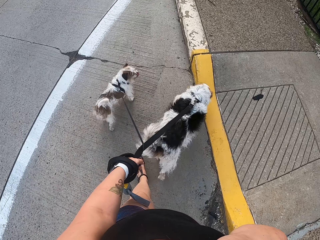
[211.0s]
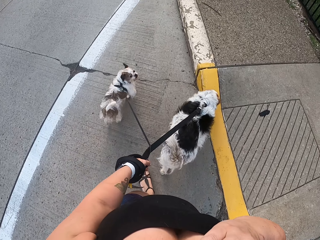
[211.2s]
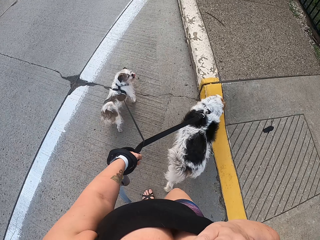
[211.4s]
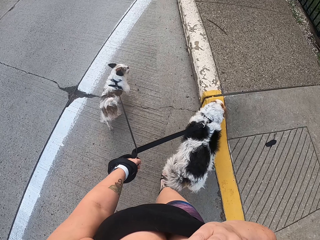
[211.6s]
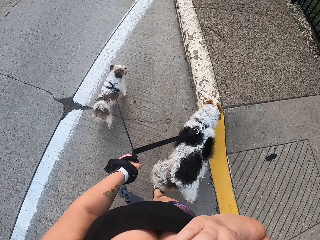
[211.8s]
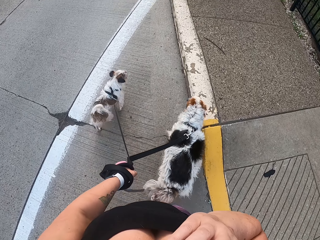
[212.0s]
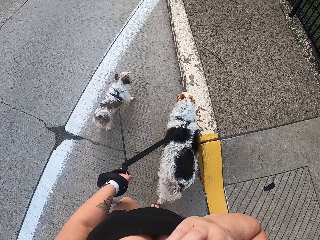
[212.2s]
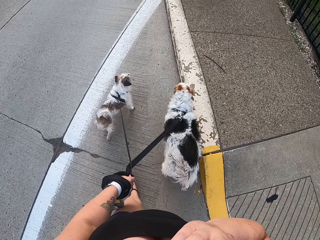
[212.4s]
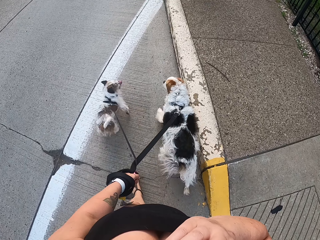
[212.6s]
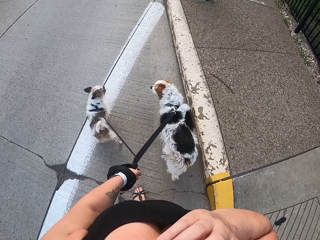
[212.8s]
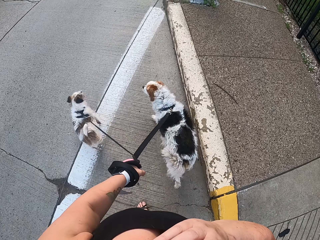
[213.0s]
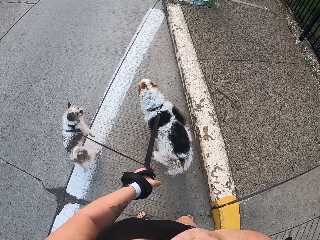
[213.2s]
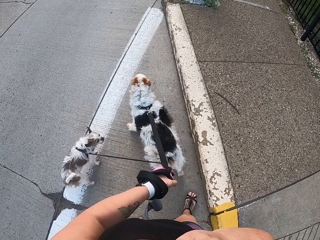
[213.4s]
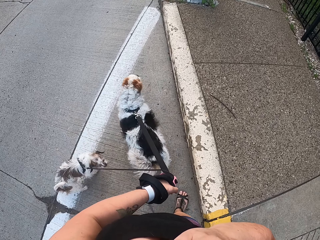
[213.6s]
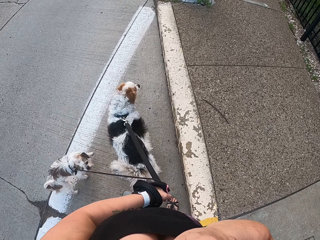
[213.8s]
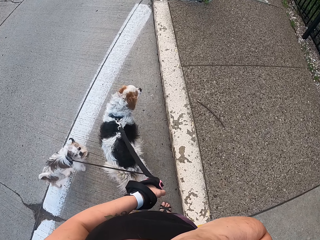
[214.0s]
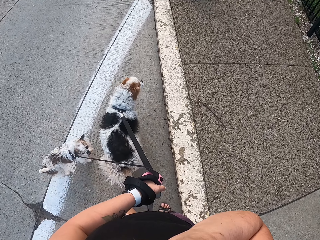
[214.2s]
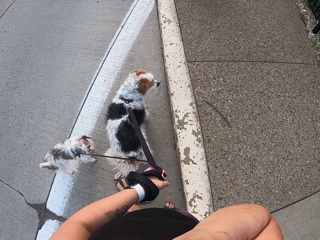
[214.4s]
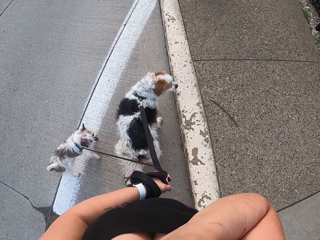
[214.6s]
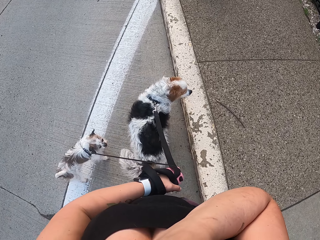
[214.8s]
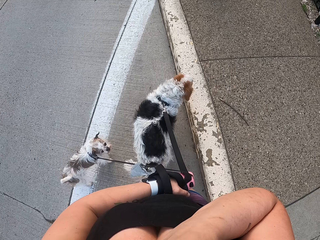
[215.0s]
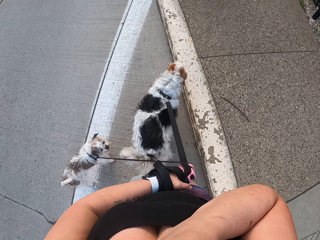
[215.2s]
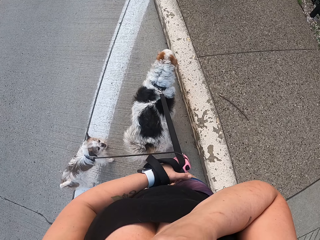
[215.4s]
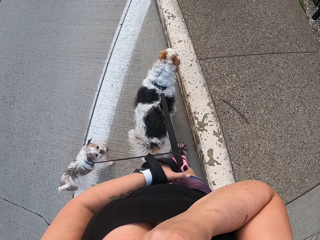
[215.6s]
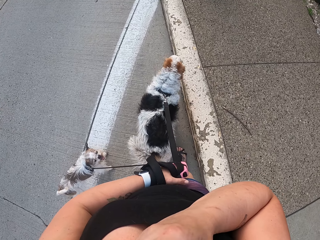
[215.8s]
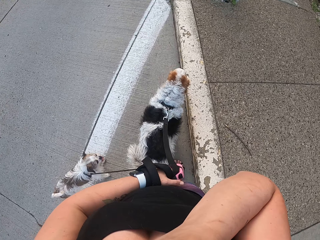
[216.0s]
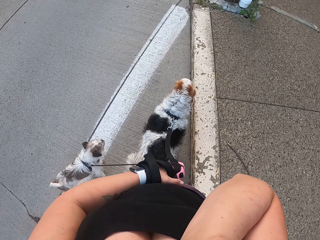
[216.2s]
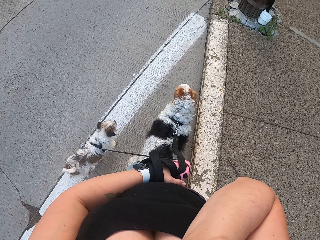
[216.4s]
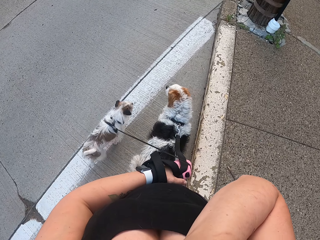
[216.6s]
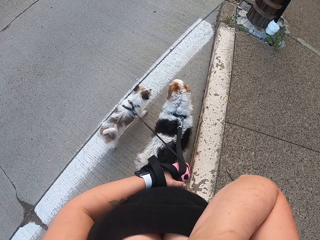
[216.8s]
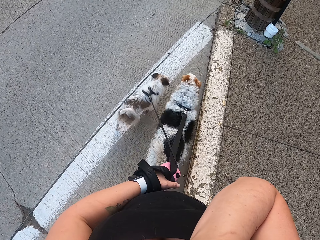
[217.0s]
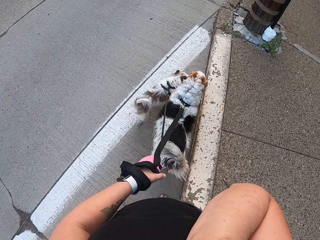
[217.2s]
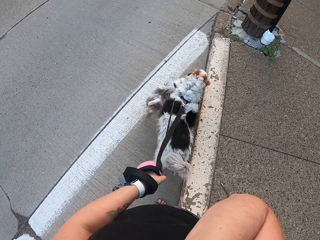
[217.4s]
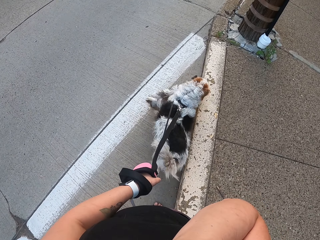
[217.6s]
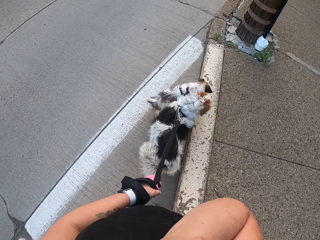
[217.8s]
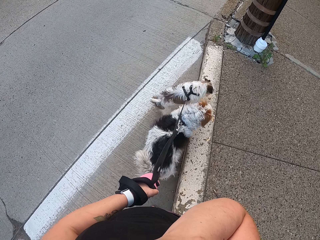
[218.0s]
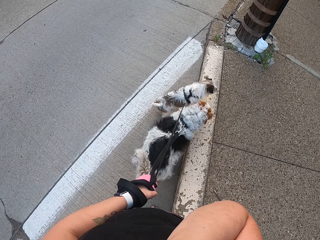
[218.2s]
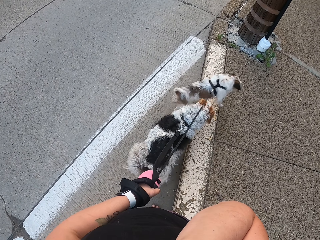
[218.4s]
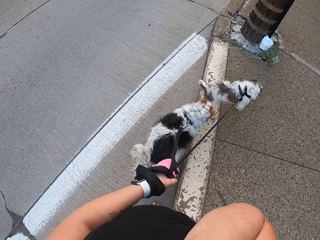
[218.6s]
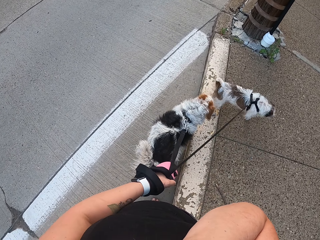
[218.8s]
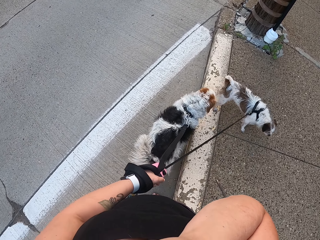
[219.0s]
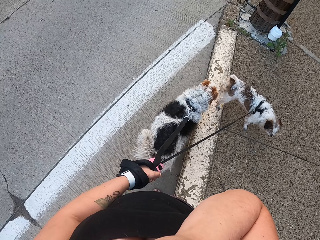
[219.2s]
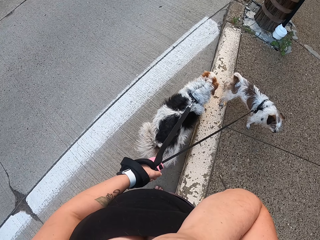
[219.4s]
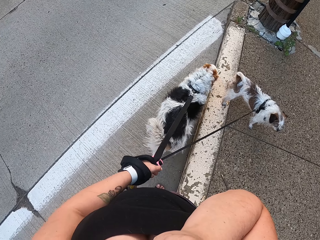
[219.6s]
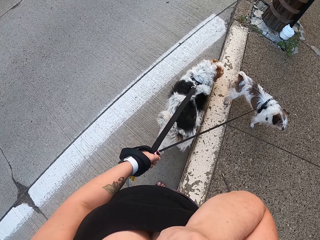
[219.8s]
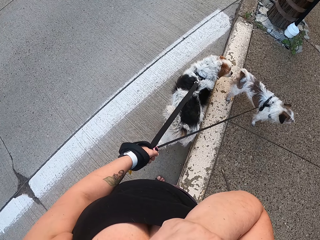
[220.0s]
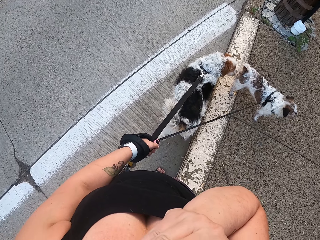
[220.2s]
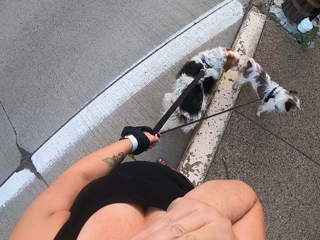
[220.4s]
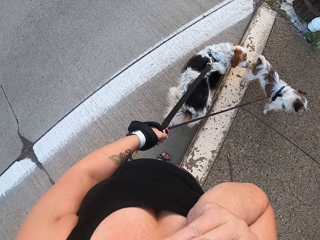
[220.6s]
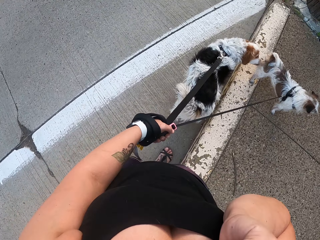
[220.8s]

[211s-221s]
The camera wearer stands with dogs along the footpath. She adjusts the camera on her head.

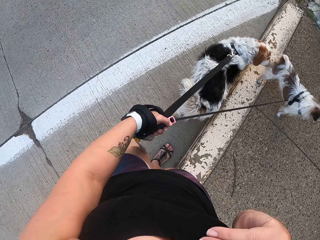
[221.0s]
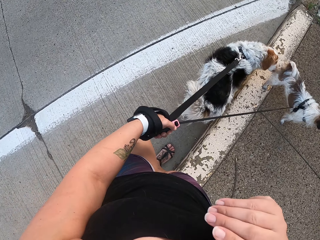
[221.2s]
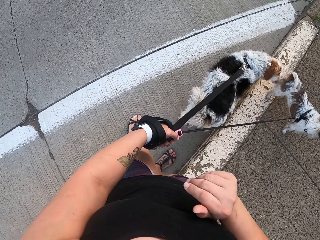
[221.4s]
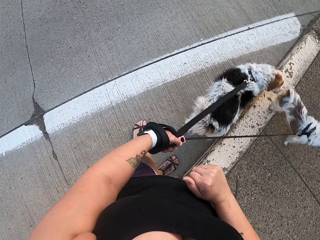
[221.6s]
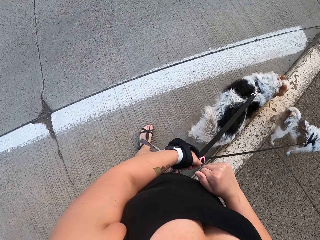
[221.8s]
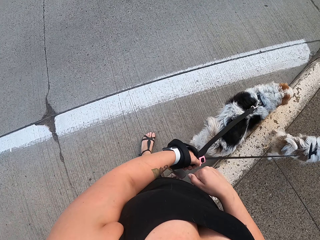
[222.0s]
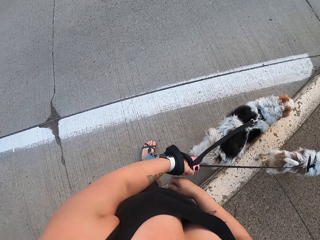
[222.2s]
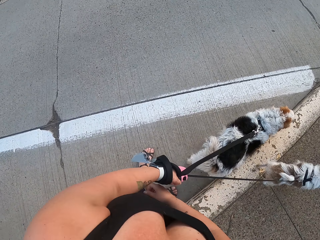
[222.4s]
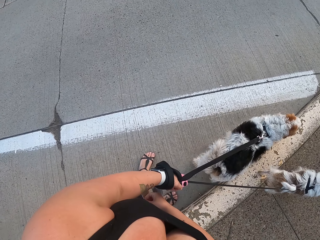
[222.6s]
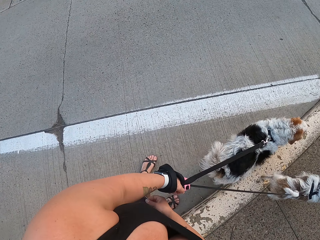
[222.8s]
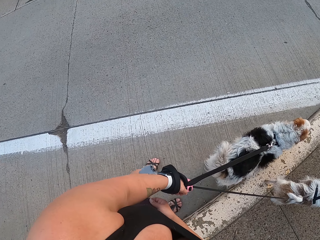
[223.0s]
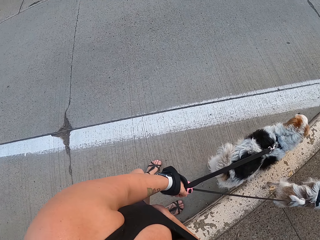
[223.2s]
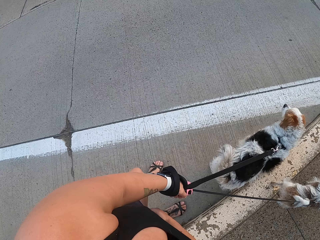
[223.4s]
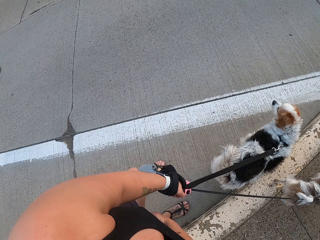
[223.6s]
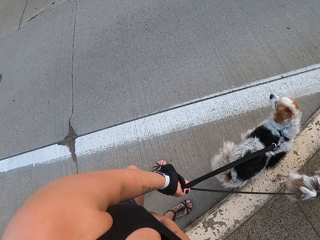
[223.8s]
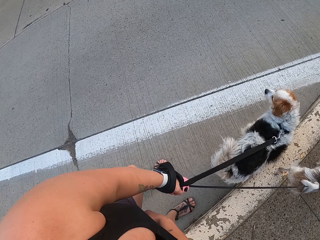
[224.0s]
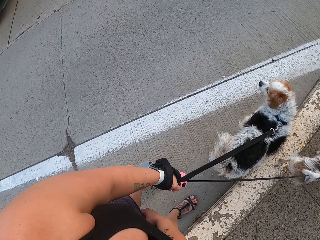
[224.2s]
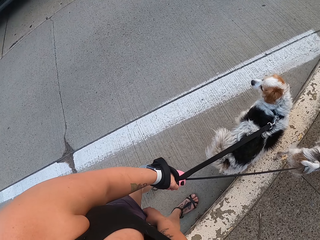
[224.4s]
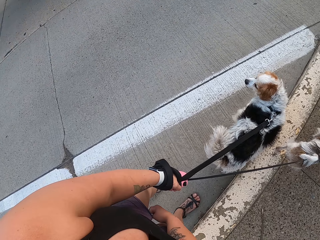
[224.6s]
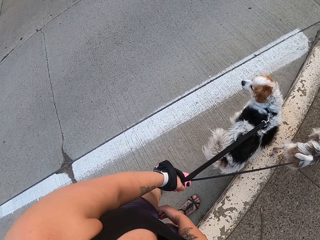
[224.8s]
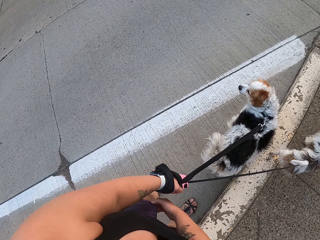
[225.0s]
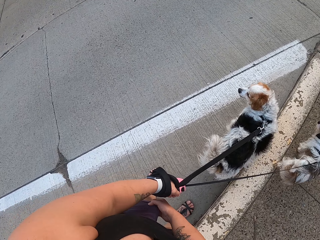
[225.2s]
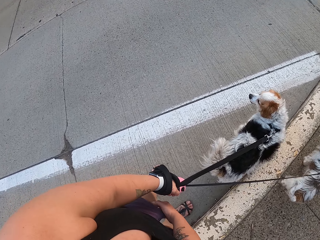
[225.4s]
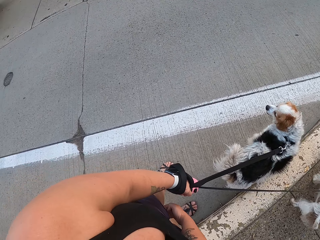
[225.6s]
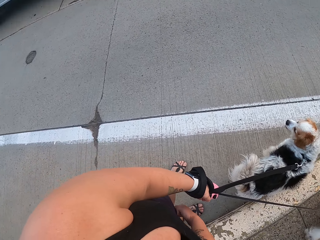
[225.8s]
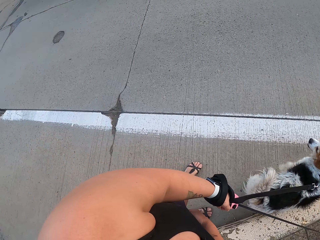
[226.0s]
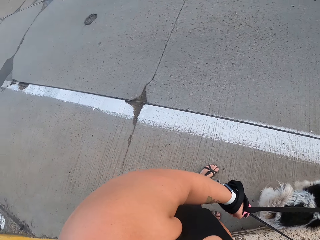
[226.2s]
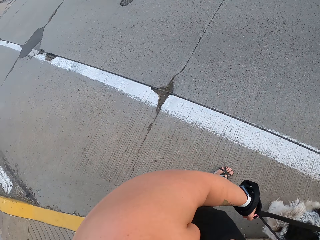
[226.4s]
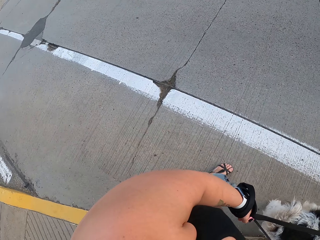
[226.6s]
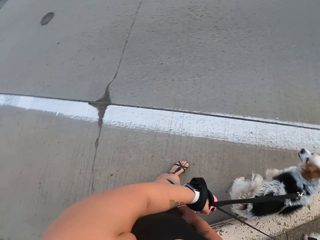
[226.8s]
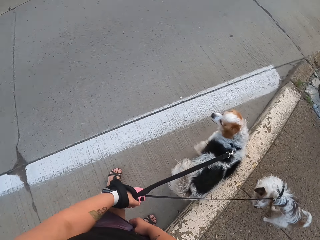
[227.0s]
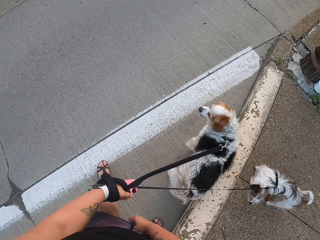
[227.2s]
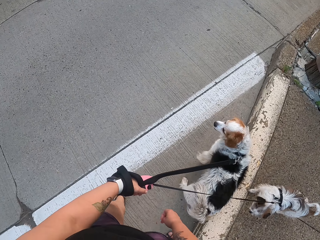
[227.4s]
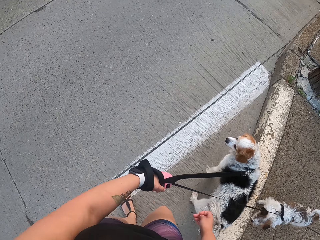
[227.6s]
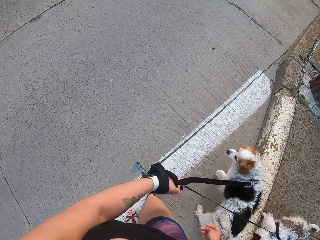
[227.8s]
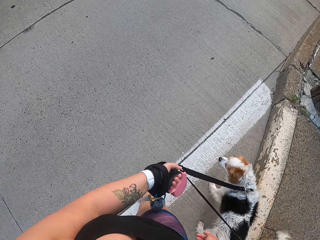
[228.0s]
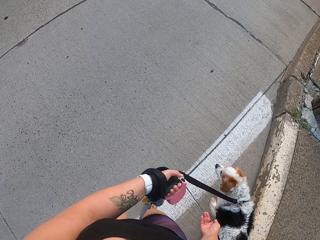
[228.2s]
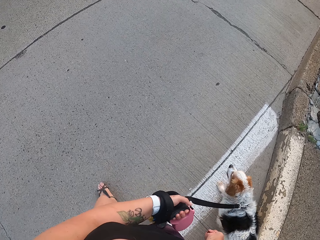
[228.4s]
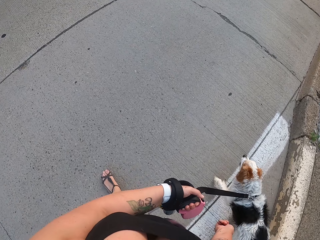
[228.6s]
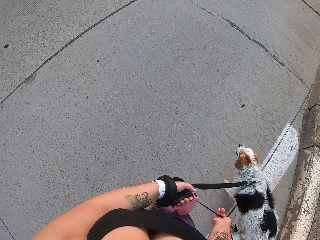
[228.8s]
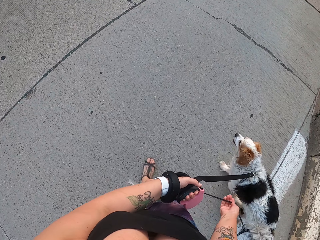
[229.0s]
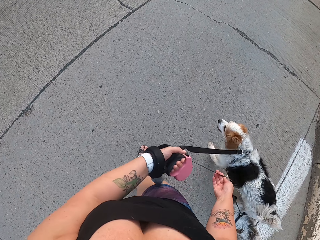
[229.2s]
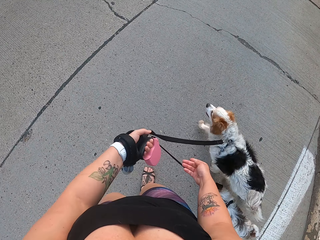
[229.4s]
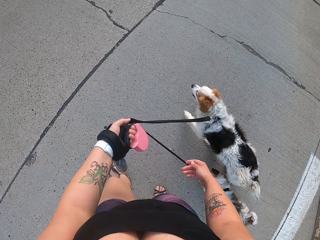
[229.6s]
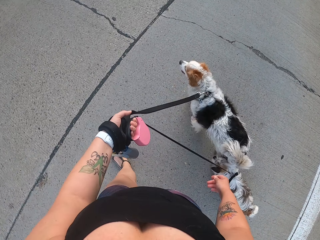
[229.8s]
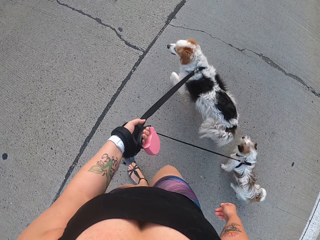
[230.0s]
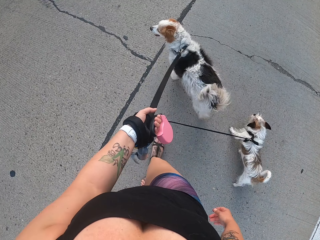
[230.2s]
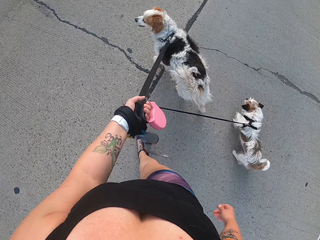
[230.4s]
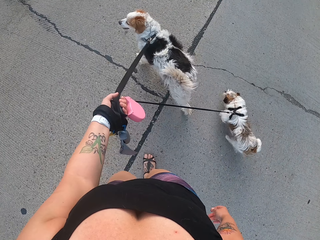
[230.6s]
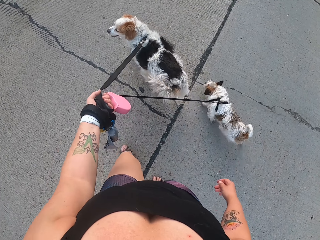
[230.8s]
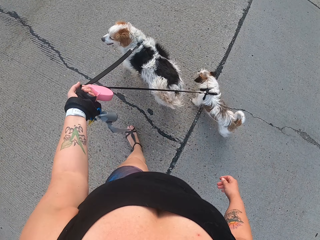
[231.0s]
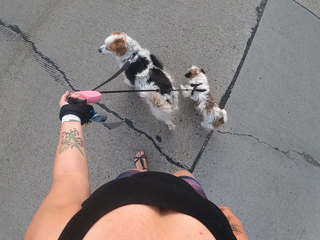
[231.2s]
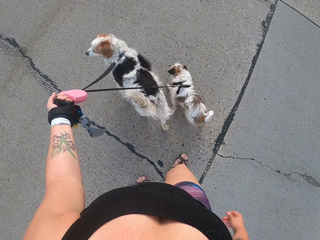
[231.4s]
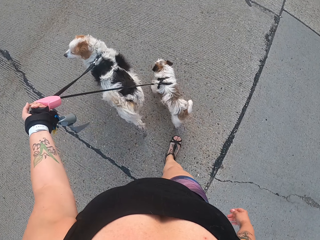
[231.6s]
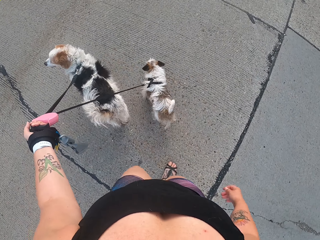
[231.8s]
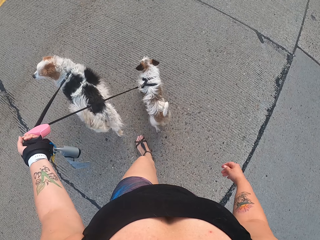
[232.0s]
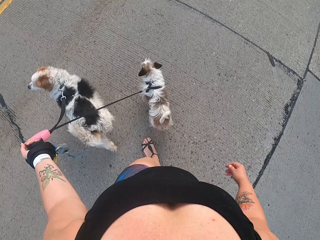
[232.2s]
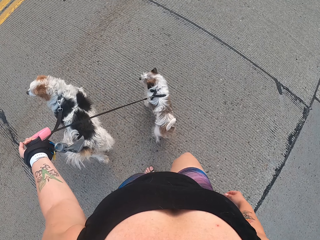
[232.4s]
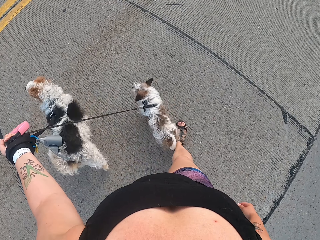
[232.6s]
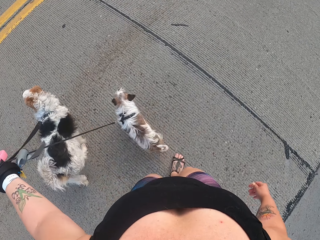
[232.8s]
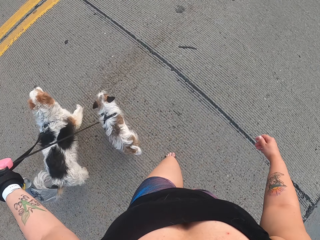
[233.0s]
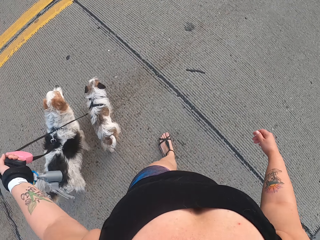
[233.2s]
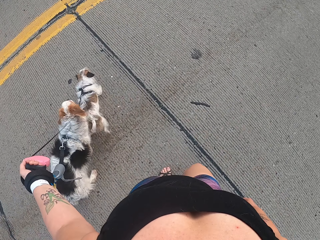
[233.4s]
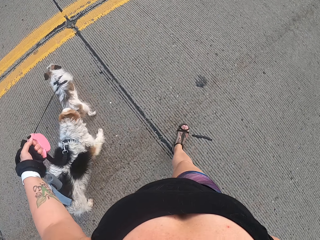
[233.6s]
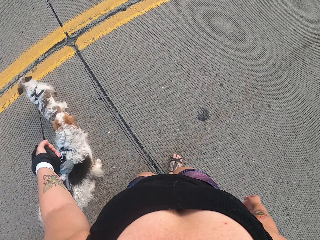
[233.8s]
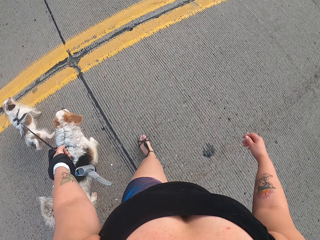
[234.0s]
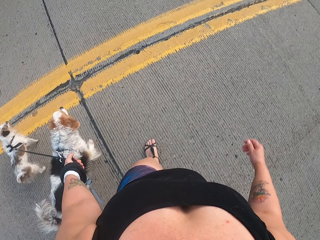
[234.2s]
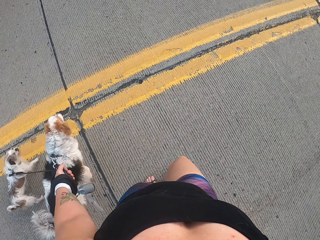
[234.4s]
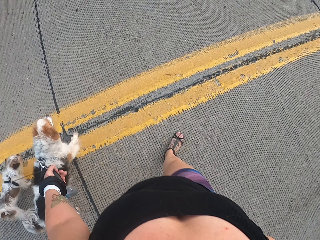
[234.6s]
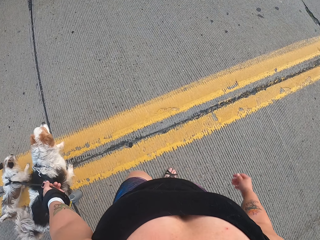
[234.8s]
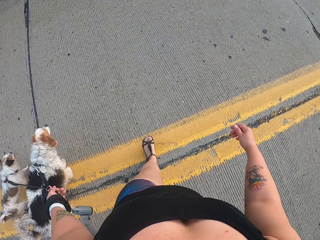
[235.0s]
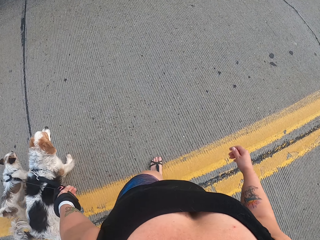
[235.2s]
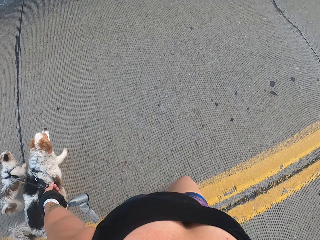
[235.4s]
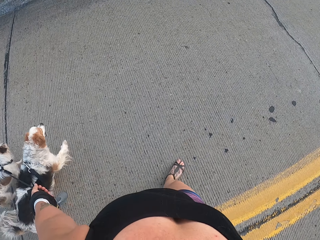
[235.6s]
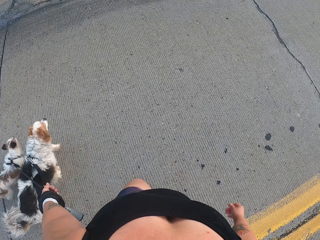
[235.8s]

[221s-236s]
The camera wearer drops his hand from the camera. He stands with the dogs along the footpath. He straightens his shorts. He looks at the pavement. He crosses the road with the dogs. He walks on the sidewalk. He walks on the pavement.
